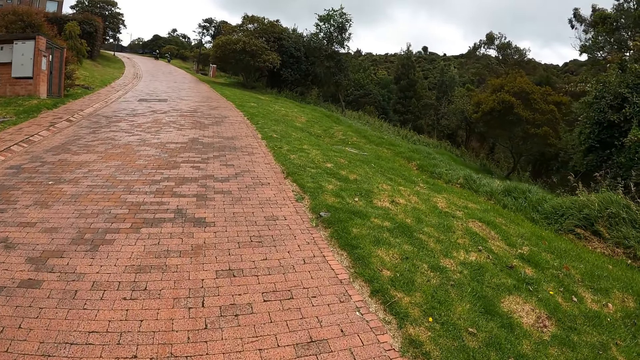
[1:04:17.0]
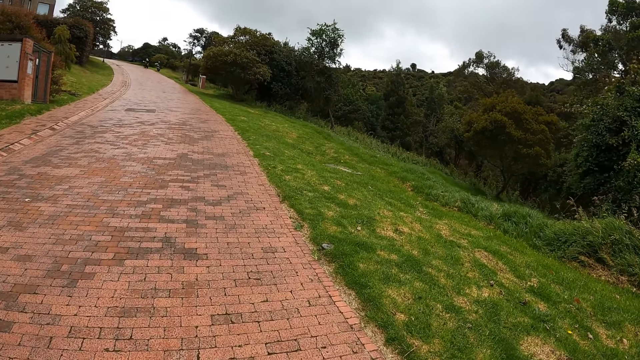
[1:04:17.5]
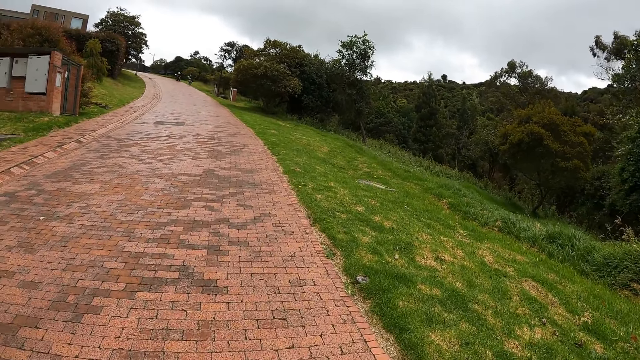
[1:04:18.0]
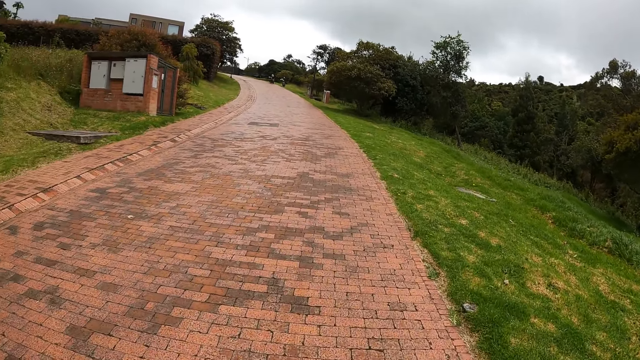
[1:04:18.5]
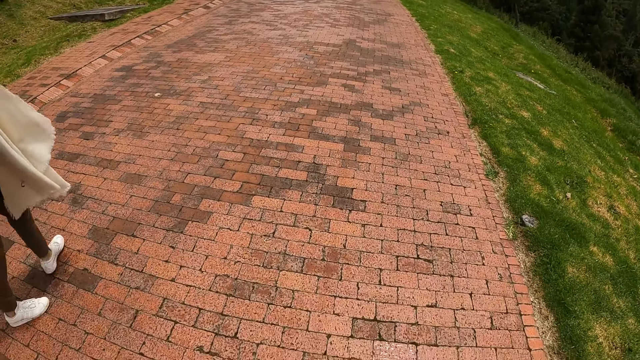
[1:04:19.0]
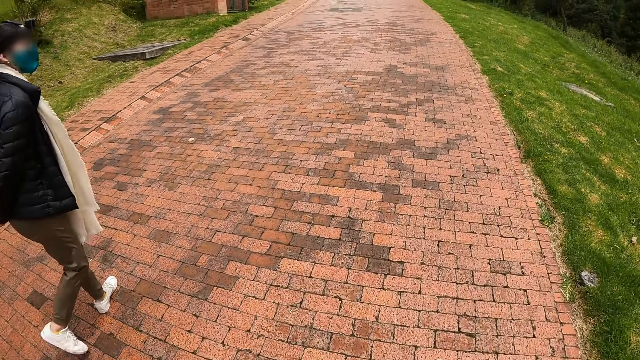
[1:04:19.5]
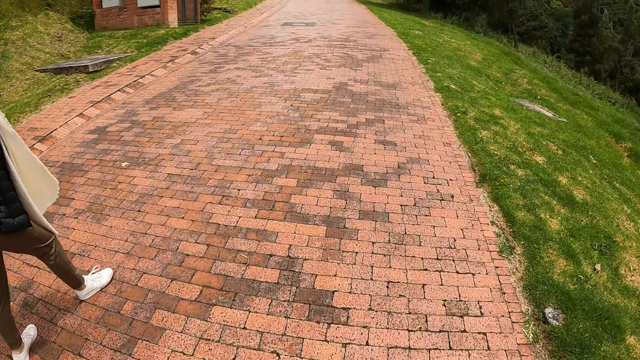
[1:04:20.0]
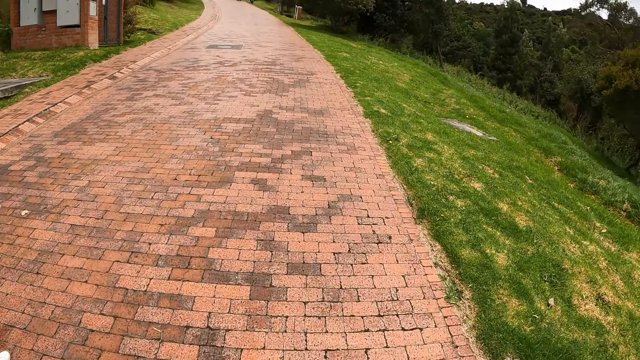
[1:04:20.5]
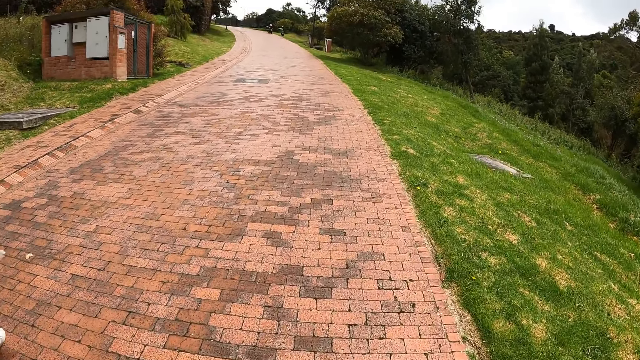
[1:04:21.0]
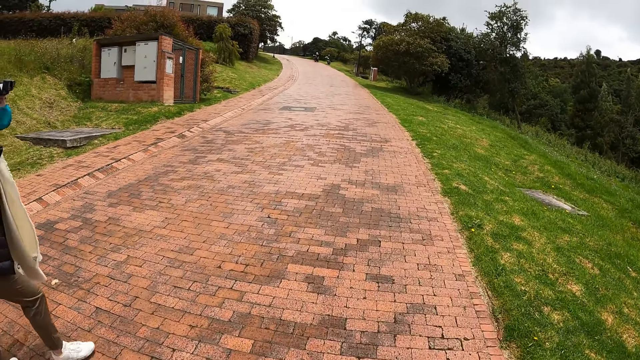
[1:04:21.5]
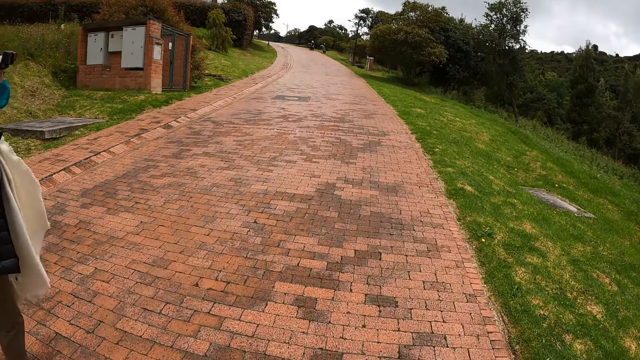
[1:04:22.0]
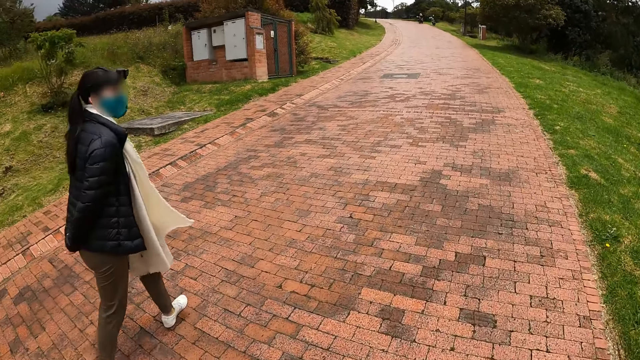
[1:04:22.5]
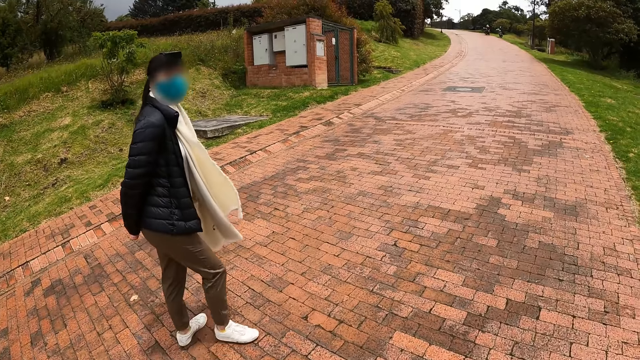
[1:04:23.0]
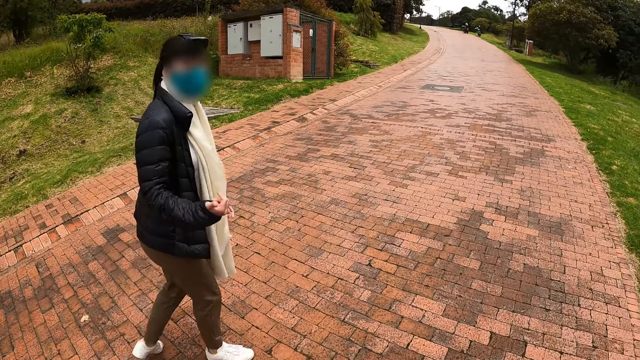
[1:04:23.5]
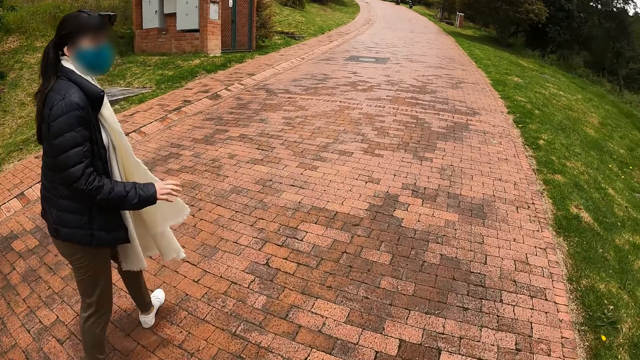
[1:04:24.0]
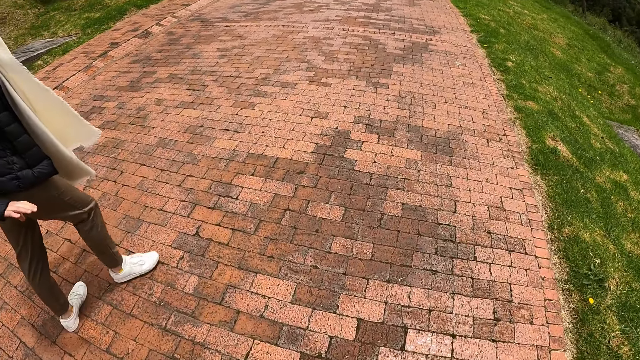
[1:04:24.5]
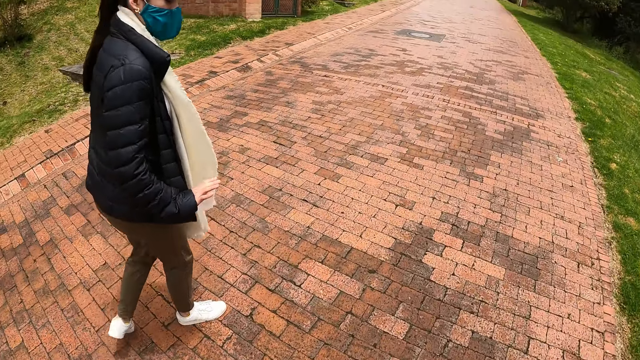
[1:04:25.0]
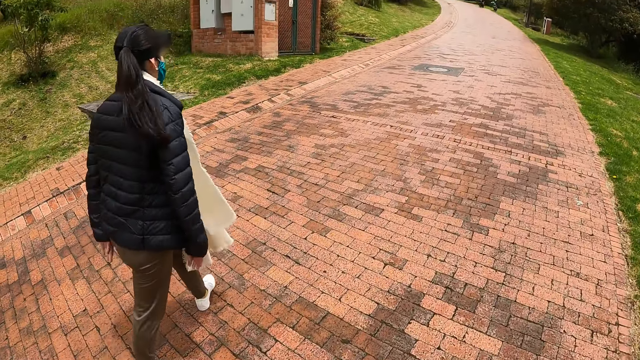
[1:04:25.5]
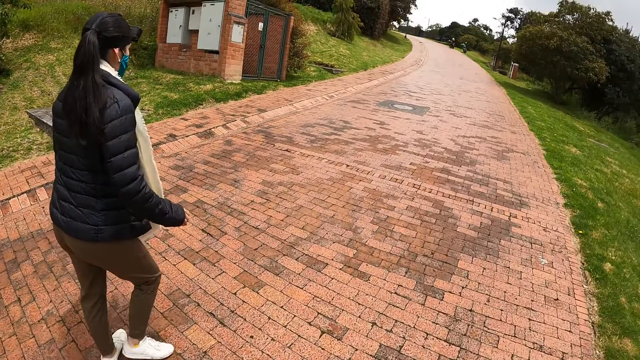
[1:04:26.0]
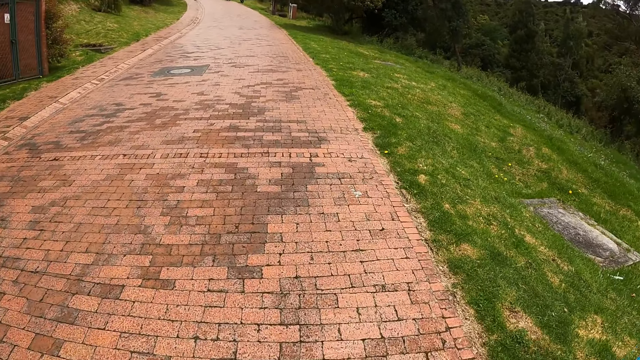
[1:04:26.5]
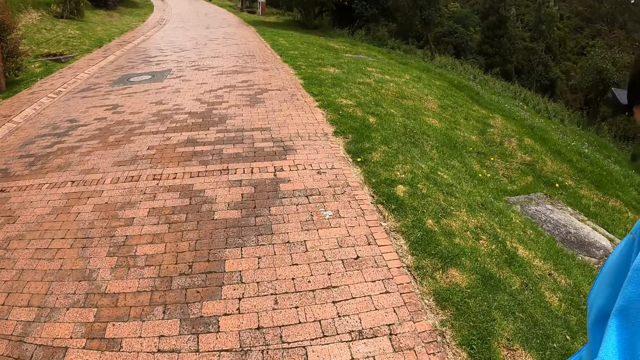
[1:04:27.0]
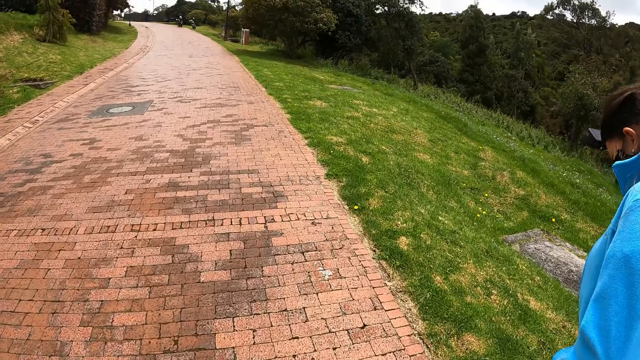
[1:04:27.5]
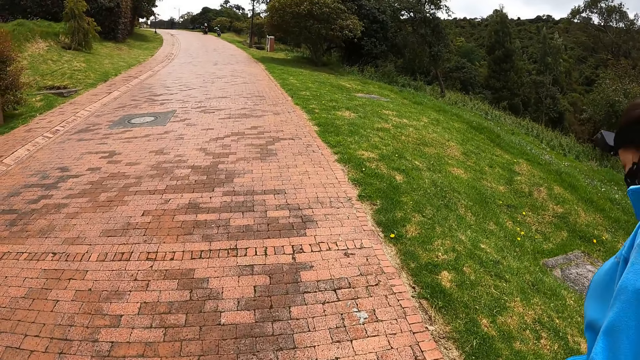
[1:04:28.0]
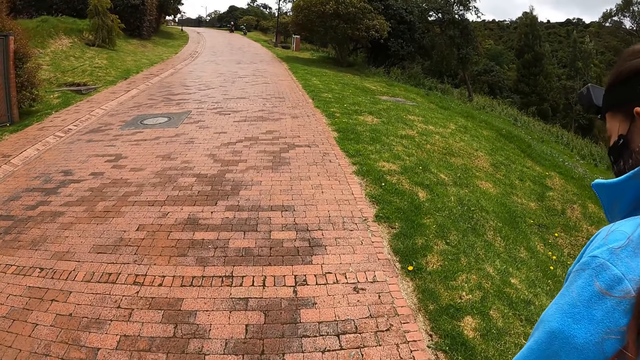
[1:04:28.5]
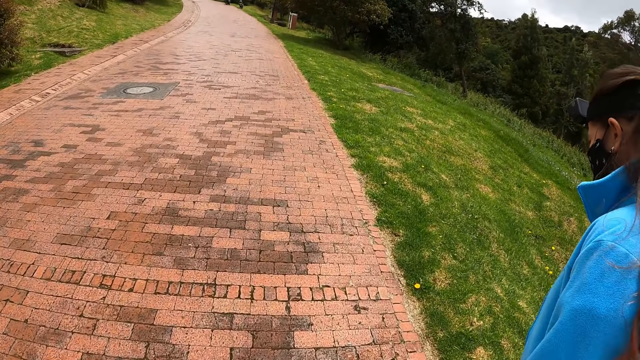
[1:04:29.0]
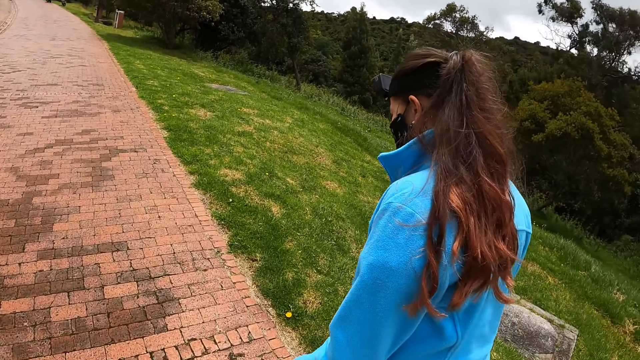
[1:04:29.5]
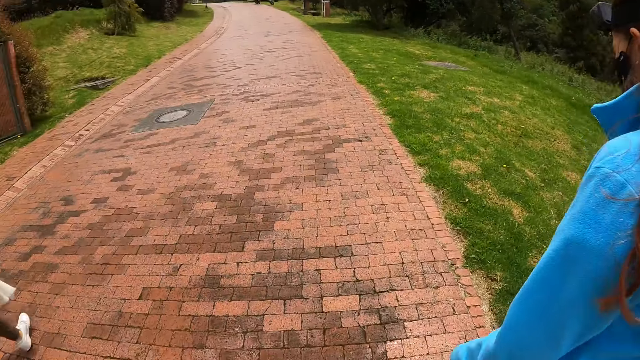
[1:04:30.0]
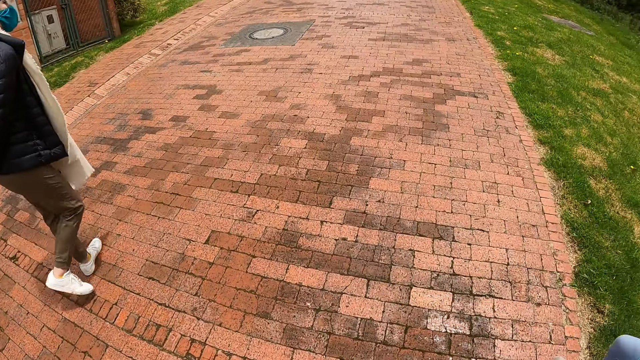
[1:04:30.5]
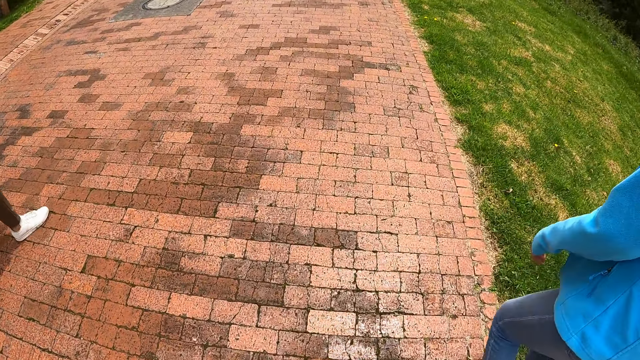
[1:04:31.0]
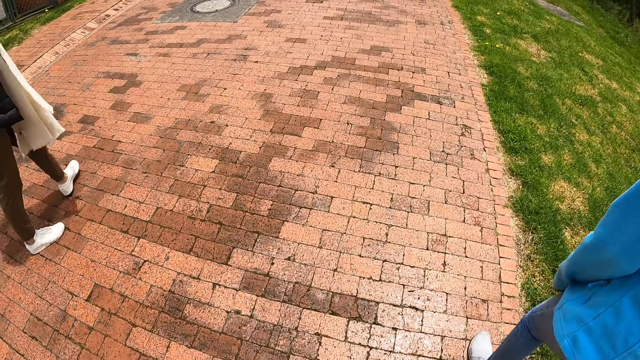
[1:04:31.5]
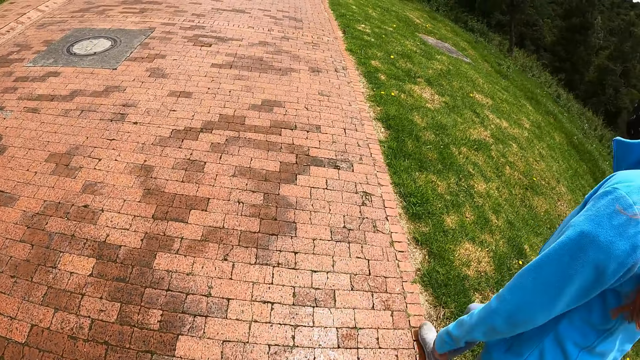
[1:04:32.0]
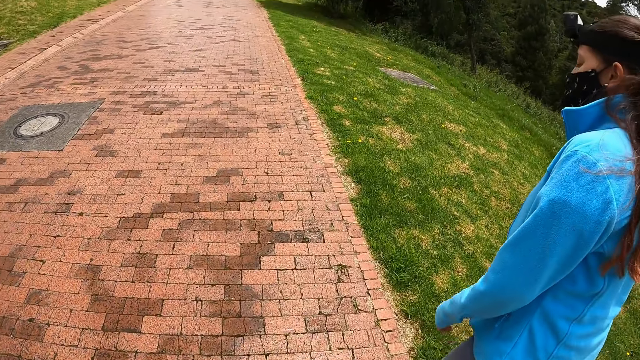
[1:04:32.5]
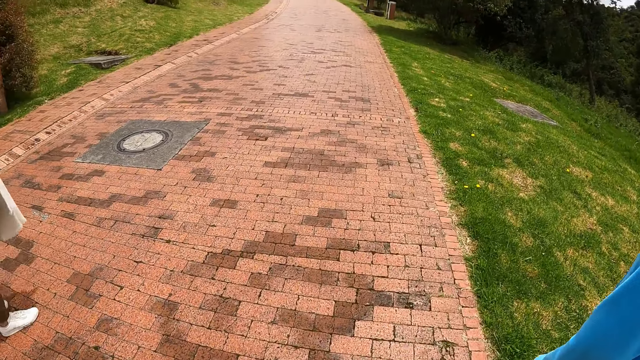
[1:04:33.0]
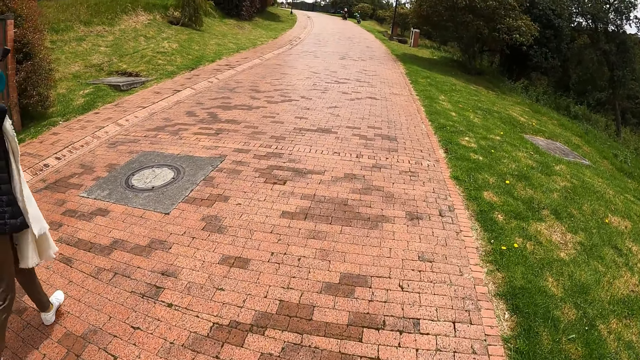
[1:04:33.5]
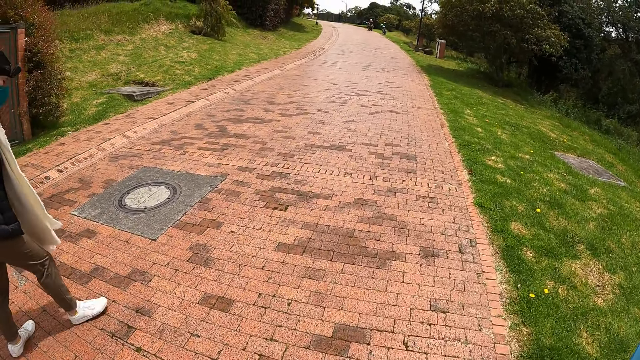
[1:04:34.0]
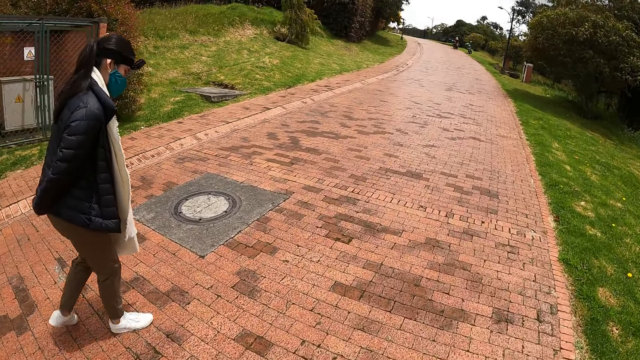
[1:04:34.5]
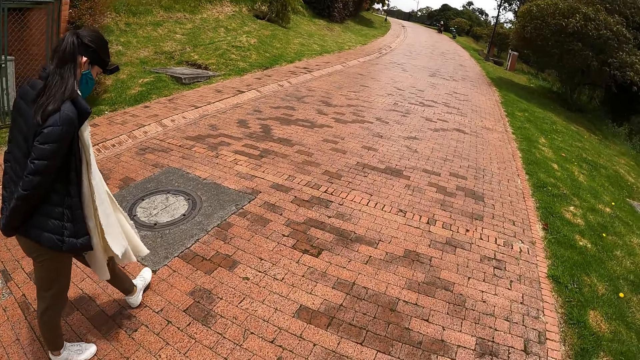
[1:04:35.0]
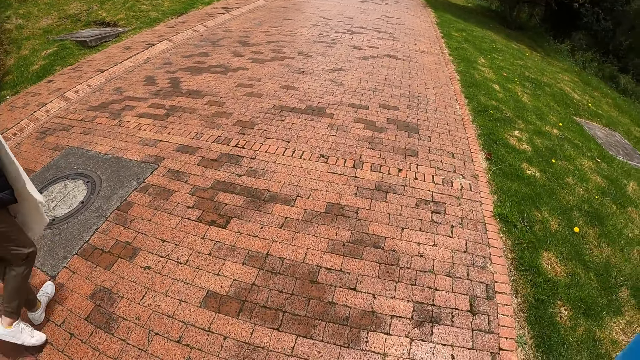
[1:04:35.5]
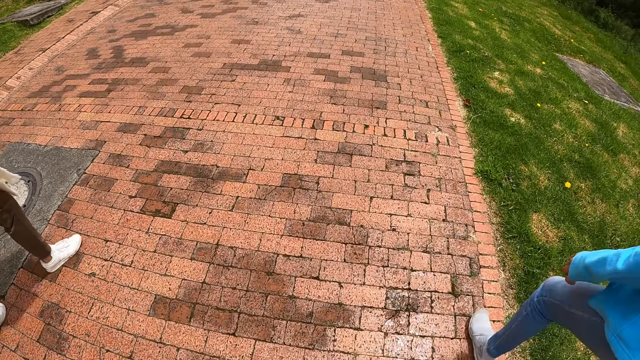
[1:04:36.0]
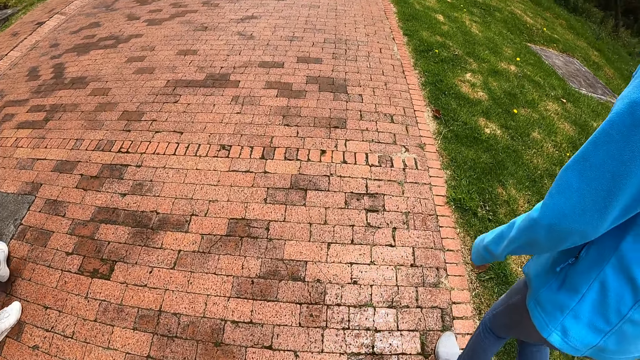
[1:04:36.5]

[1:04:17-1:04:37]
A woman makes a gesture with her right hand. The woman holds her hands from the back.
